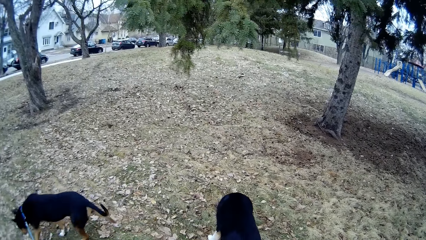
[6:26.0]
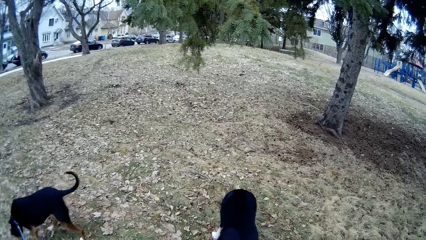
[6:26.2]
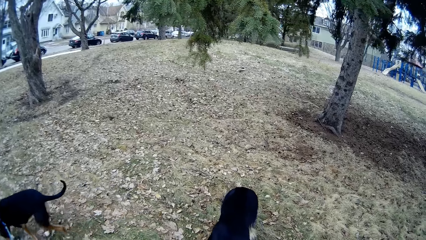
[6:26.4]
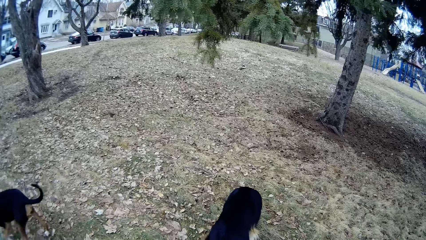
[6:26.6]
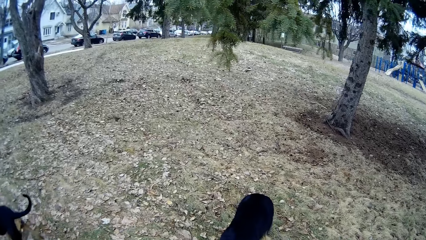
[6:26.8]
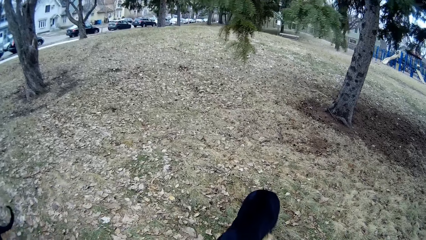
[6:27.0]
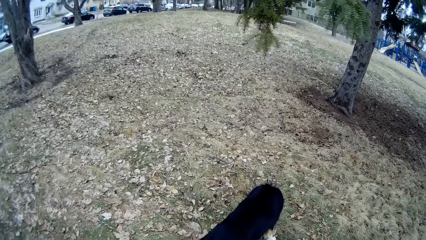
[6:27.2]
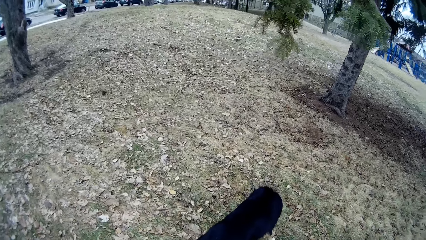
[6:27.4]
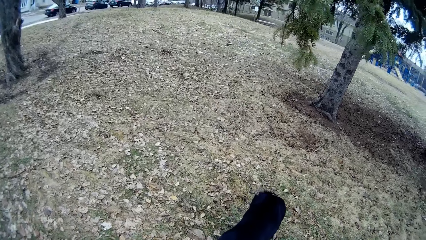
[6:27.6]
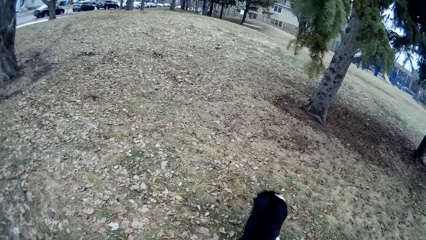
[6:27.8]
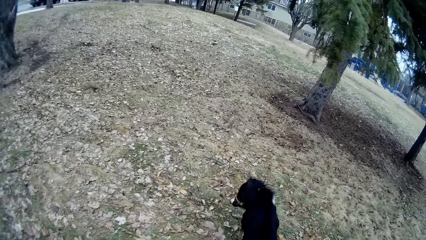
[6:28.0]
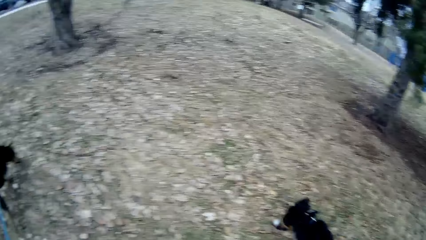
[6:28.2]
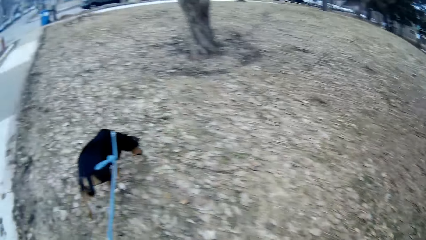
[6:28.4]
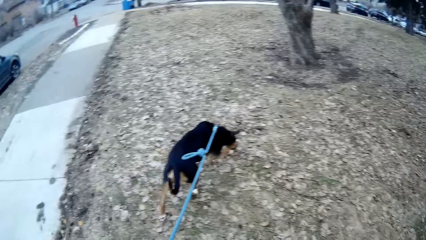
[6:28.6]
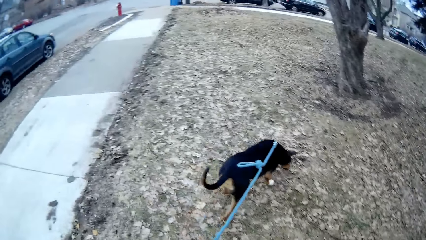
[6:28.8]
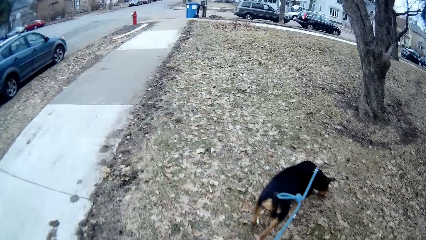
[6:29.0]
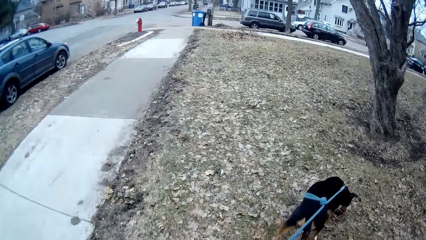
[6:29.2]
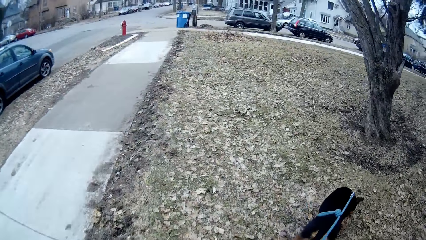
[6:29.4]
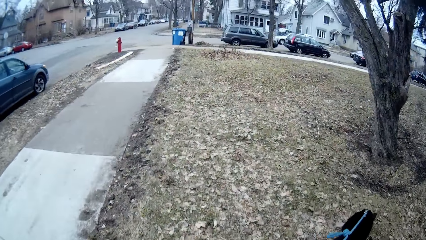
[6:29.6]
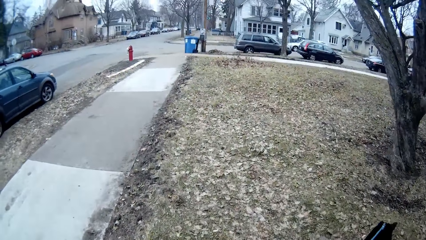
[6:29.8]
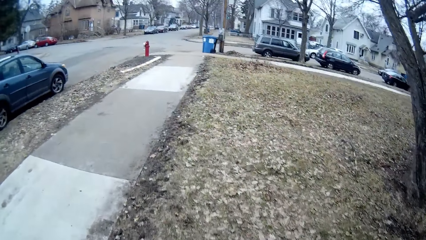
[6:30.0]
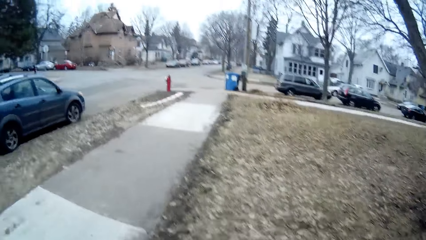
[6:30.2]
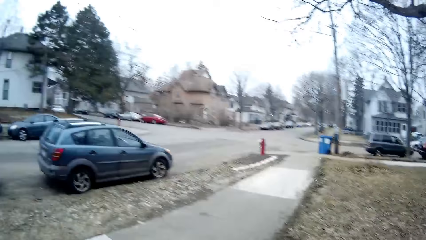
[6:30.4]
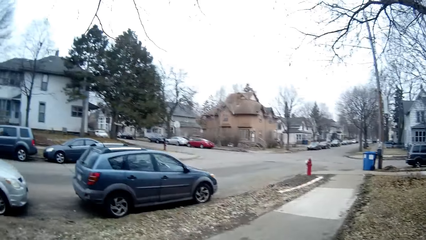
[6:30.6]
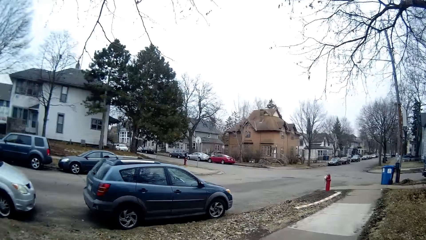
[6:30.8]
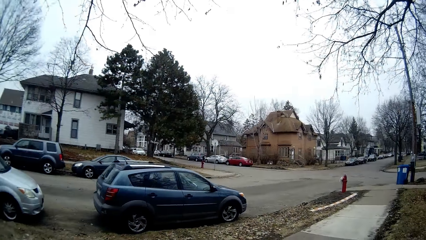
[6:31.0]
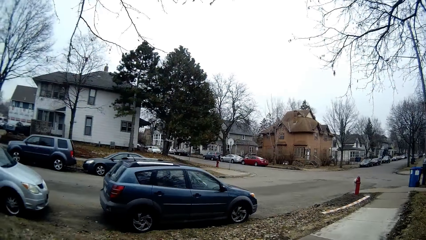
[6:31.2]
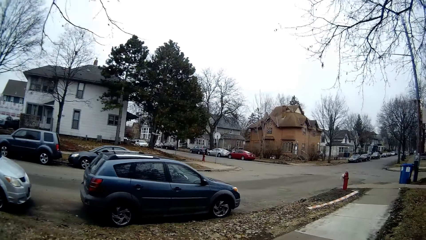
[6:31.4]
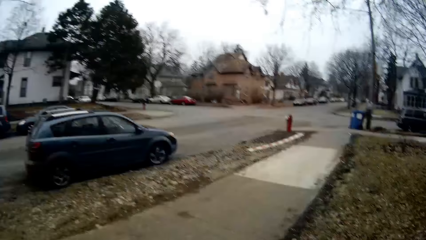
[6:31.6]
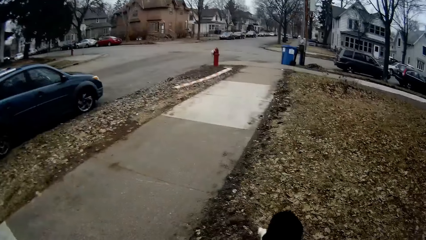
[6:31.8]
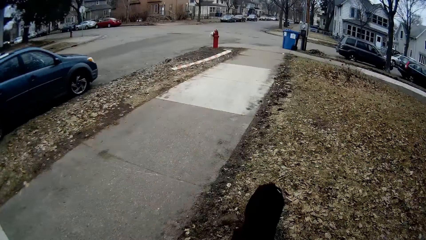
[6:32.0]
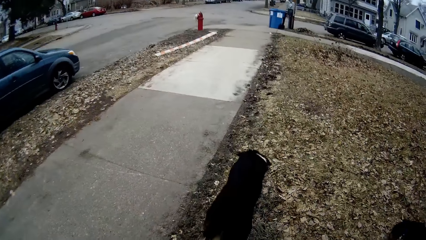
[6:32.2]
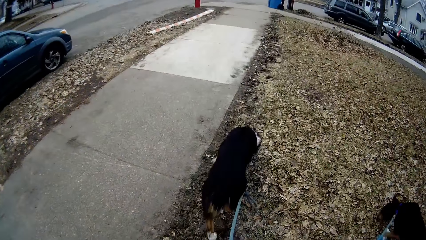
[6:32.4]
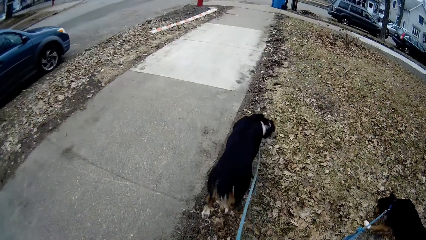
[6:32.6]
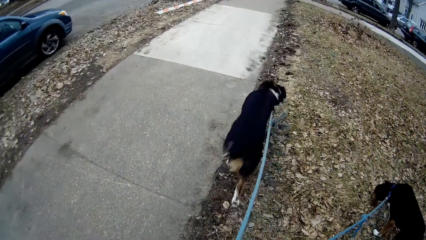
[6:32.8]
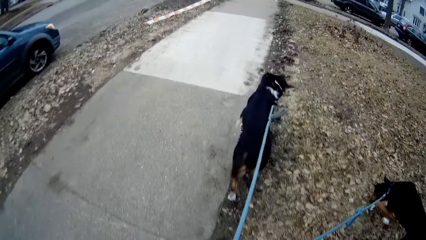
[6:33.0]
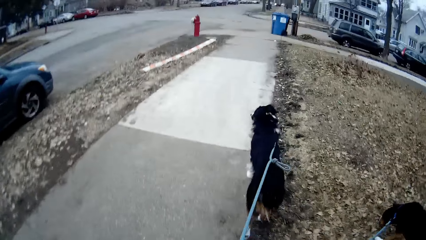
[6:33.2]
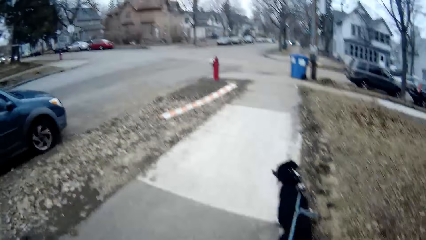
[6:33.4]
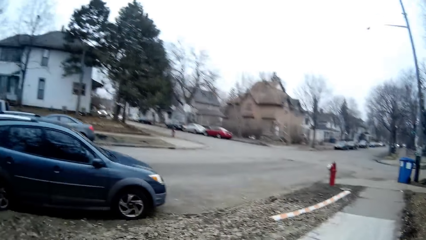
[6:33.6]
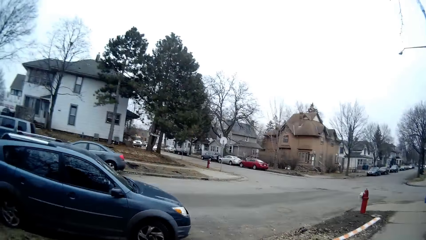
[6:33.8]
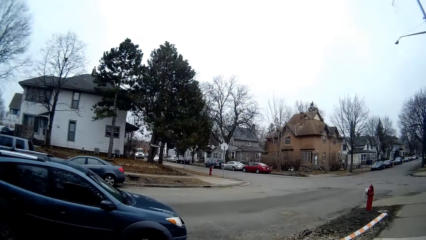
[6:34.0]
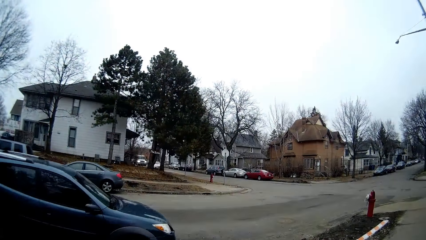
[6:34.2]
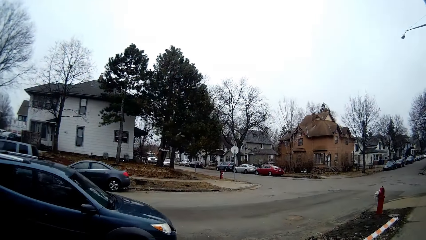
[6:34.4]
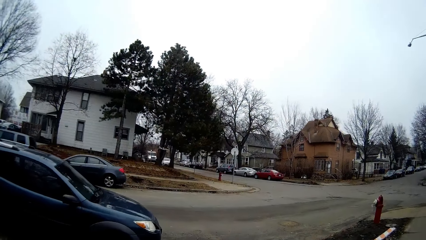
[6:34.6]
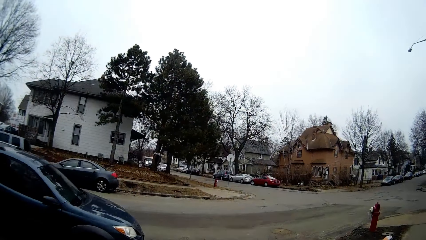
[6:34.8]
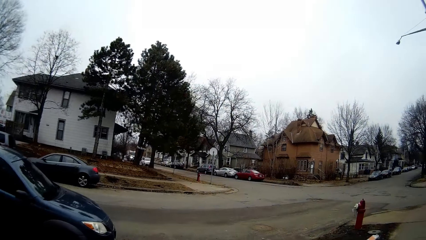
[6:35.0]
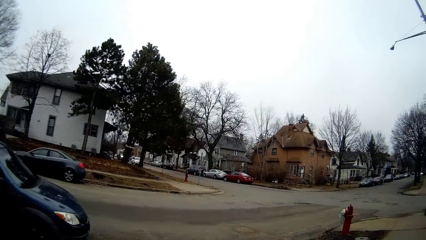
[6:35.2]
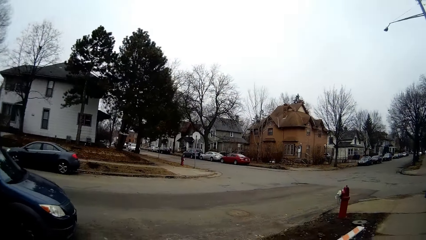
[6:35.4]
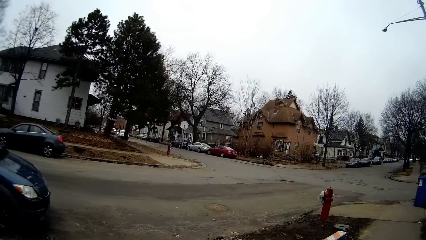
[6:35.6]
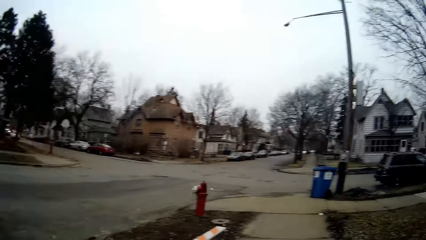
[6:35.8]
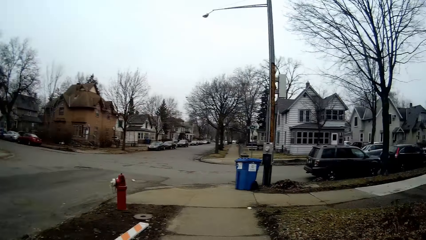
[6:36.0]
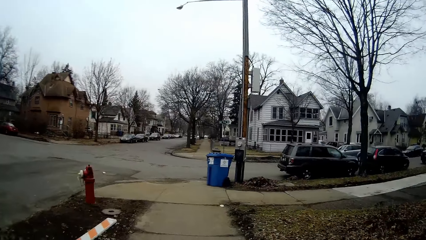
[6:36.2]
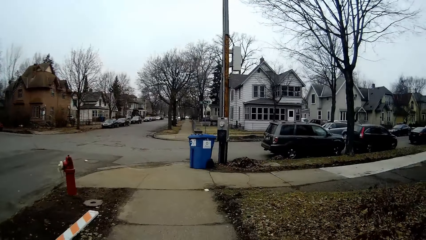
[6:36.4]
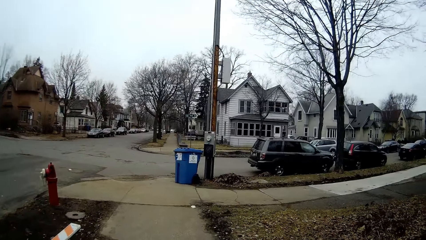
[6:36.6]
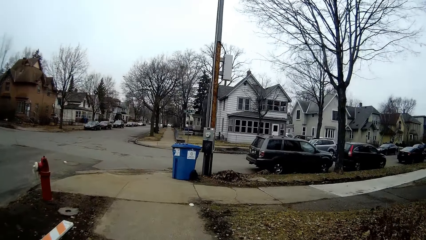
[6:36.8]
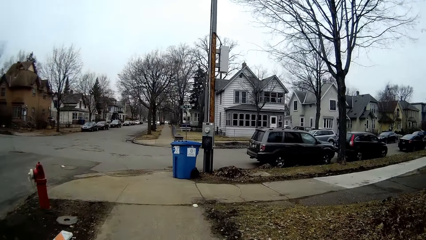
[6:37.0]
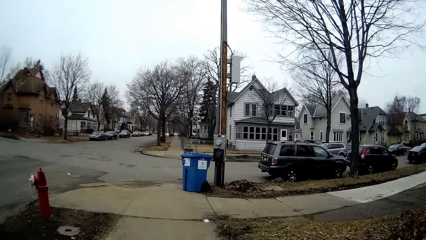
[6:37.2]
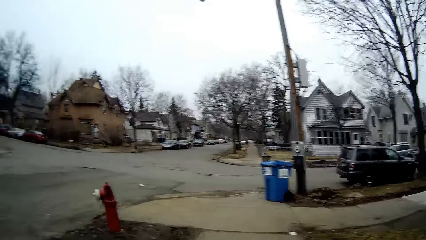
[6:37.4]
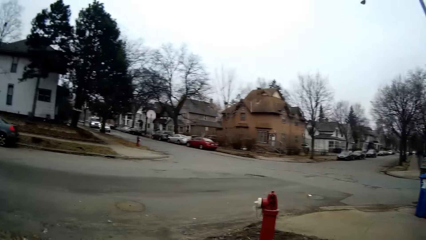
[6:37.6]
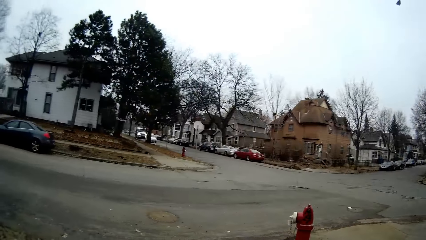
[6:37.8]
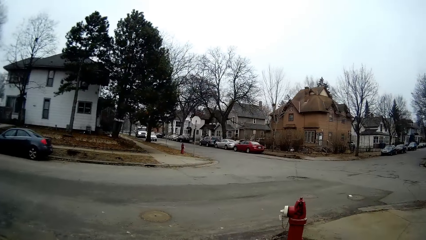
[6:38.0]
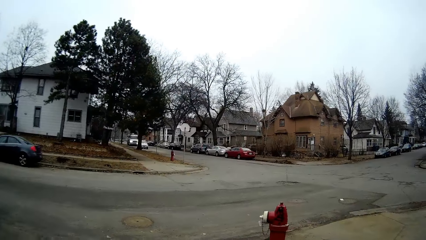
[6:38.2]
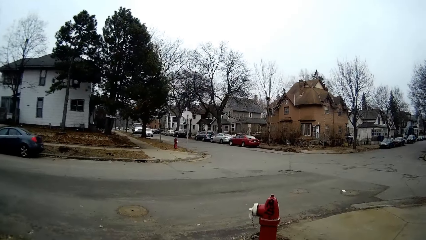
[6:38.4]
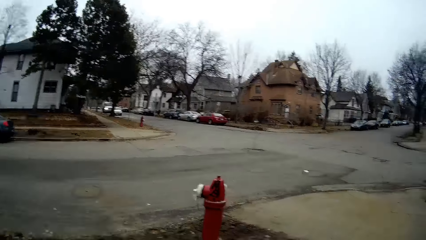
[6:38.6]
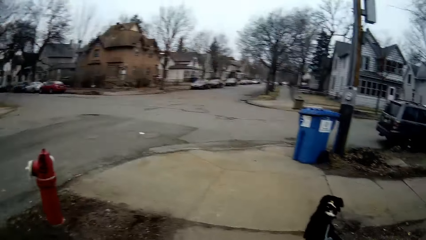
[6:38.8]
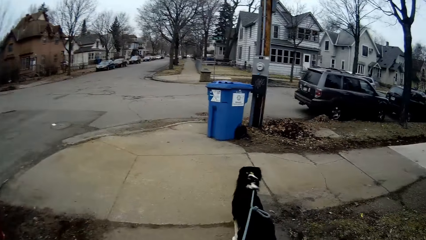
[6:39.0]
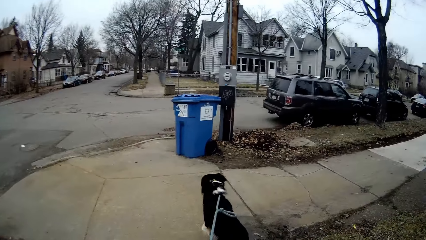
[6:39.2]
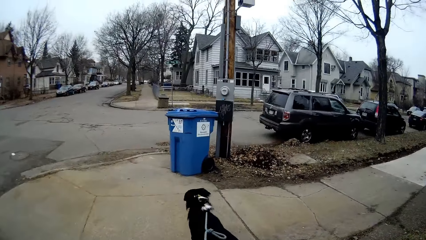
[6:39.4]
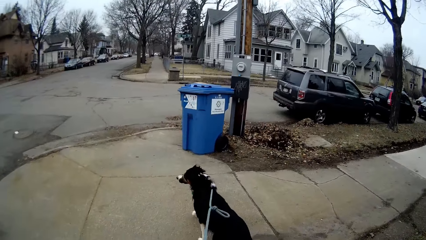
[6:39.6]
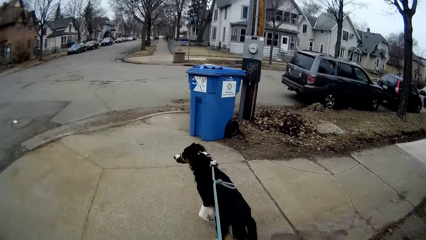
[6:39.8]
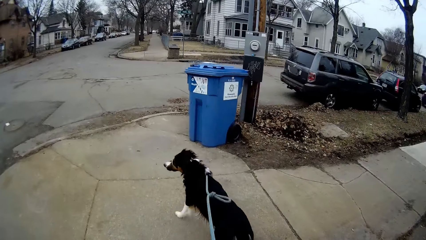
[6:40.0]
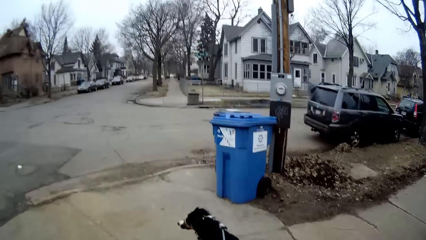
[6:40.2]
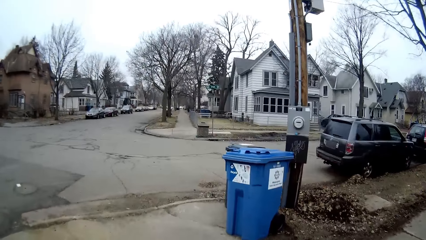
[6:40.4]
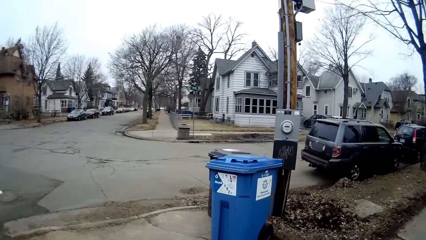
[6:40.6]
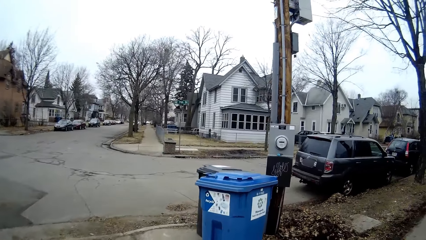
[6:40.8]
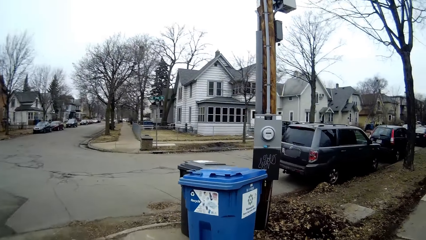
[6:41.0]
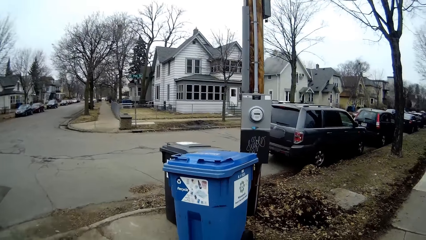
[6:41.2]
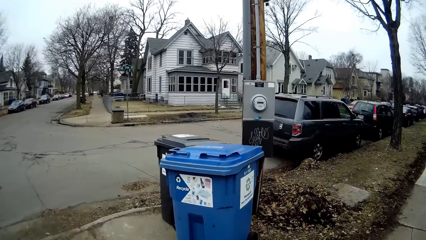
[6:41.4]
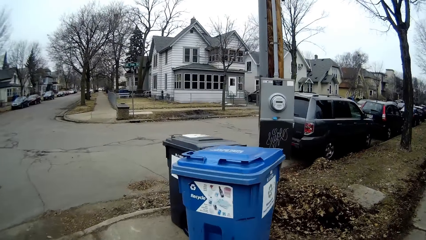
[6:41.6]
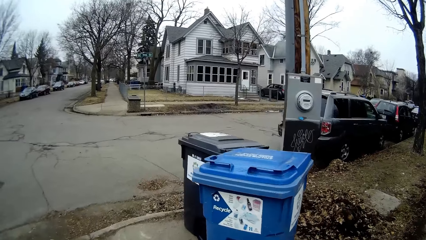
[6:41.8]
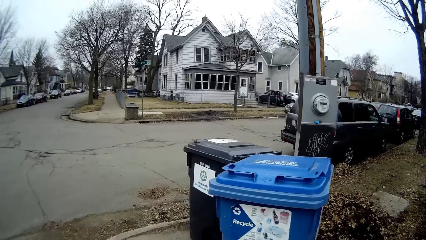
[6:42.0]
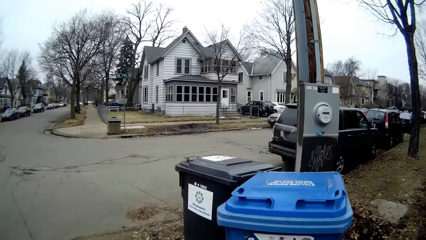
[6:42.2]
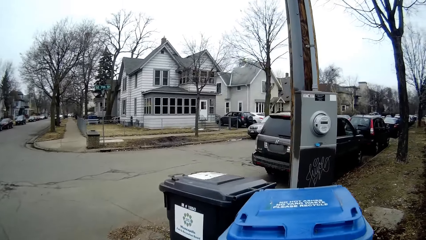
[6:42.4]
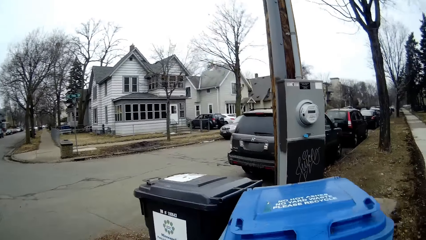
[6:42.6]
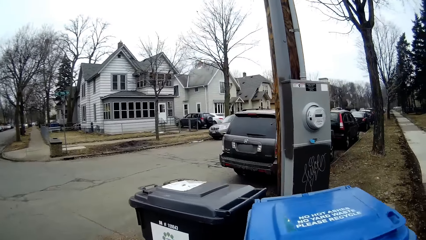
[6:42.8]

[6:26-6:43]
The dog walks a bit. The other dog walks a bit. The camera wearer walks the dogs around the compound.
